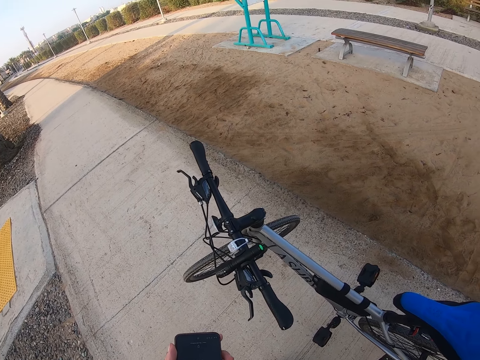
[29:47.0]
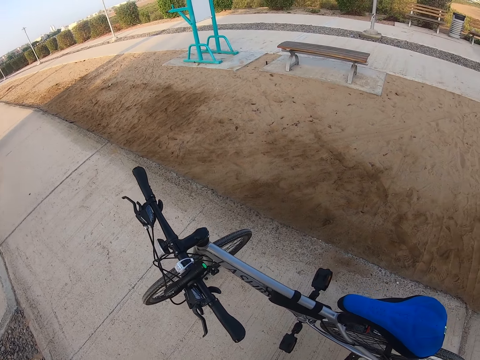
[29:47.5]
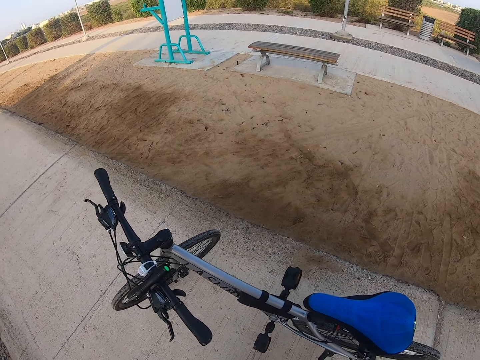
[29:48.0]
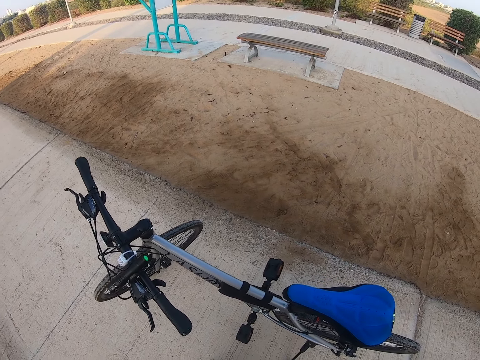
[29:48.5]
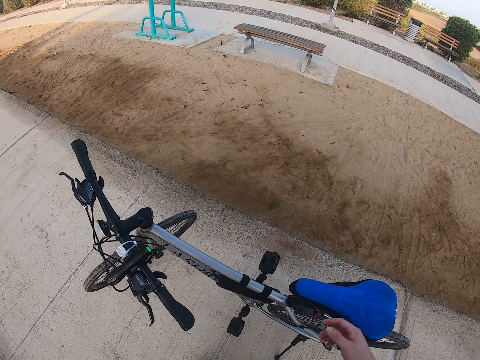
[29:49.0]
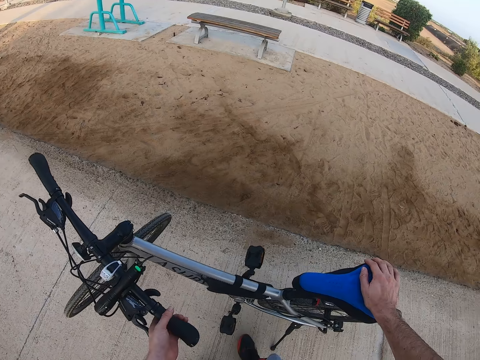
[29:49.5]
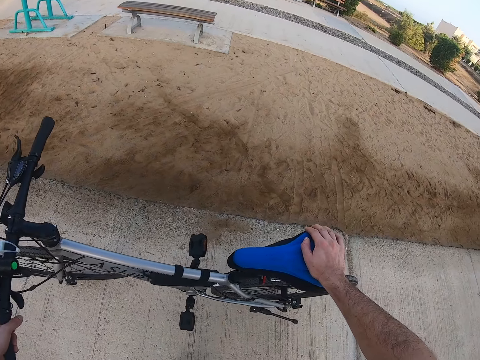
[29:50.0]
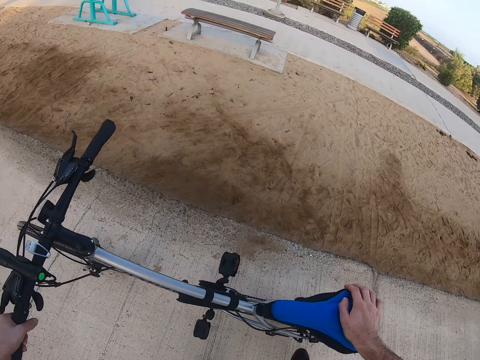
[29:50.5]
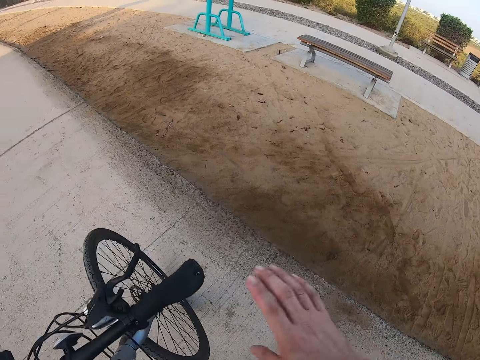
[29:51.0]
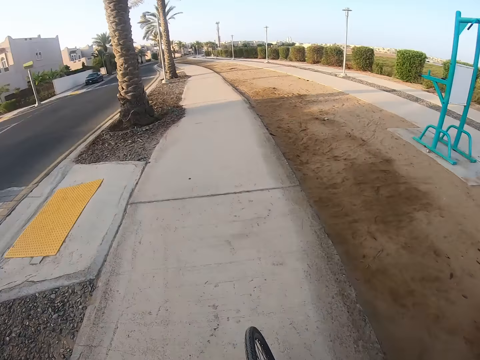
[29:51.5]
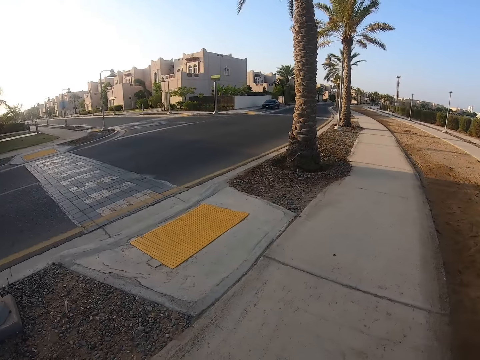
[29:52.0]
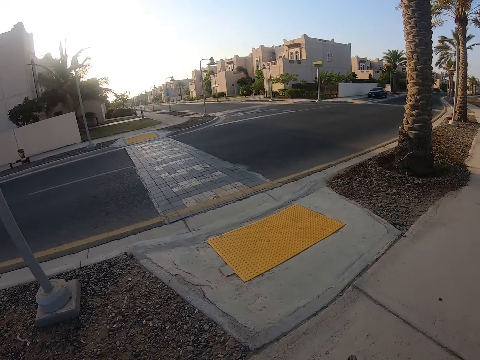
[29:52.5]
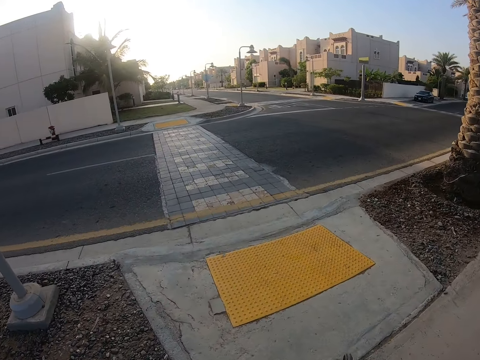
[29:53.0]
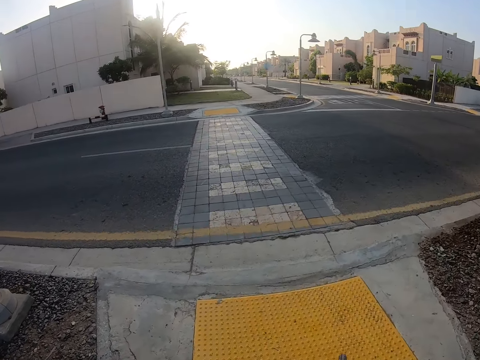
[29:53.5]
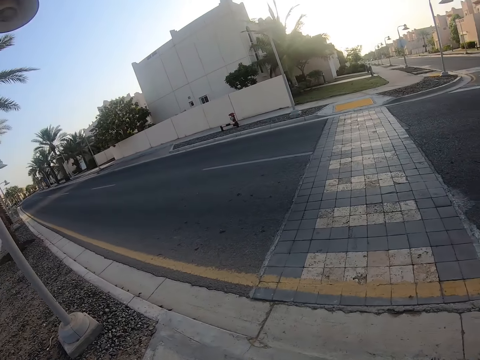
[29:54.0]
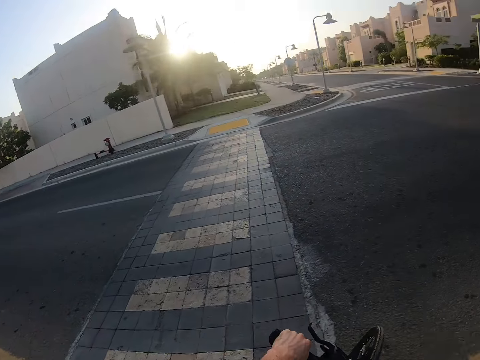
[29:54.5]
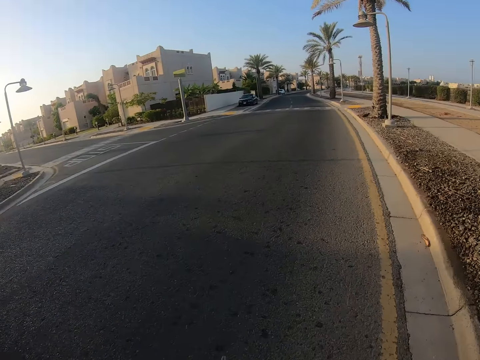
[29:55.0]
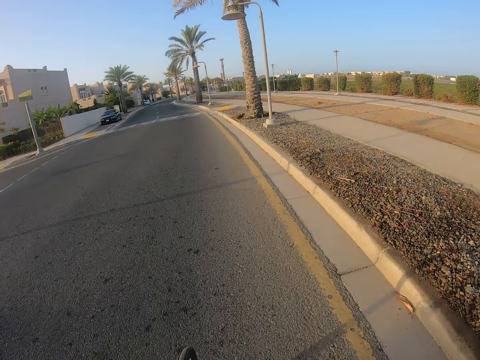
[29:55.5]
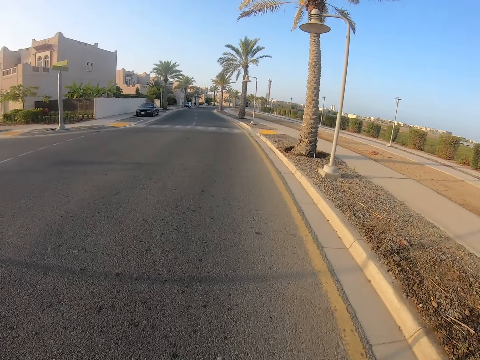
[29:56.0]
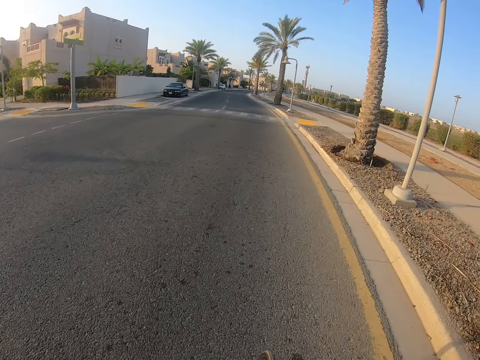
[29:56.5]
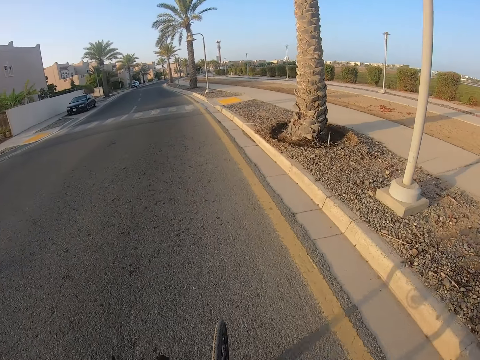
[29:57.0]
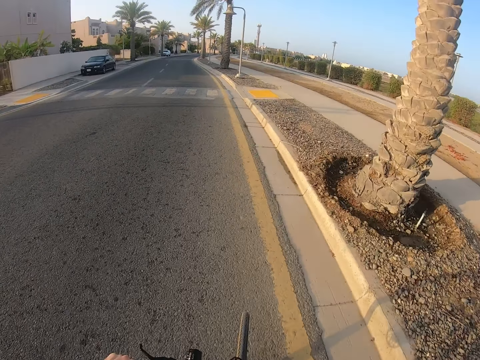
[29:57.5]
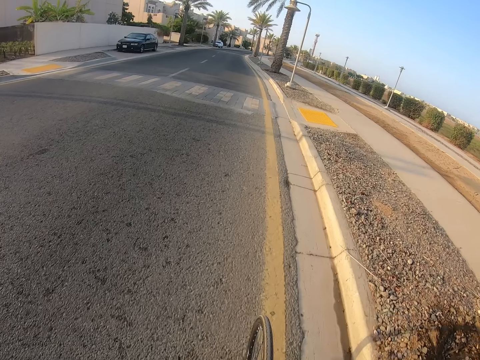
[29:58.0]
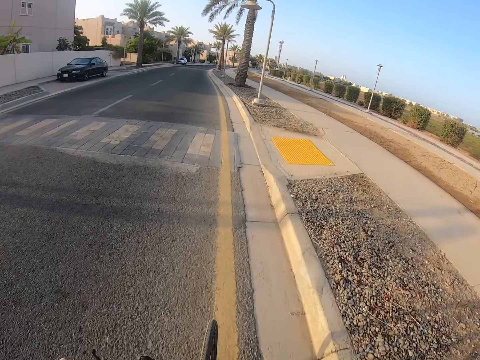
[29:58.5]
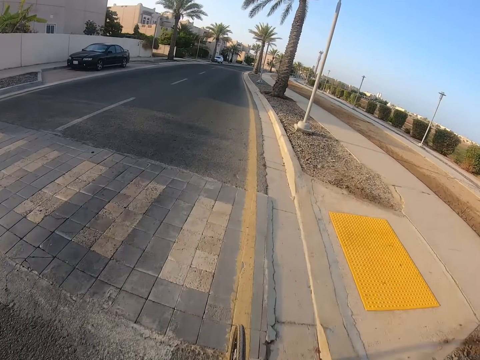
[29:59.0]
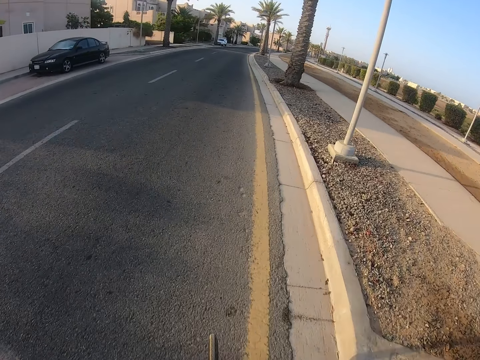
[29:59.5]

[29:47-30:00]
The camera wearer looks at the bicycle. They take the bicycle, hold the bicycle, and jump on the bicycle. They ride the bicycle.

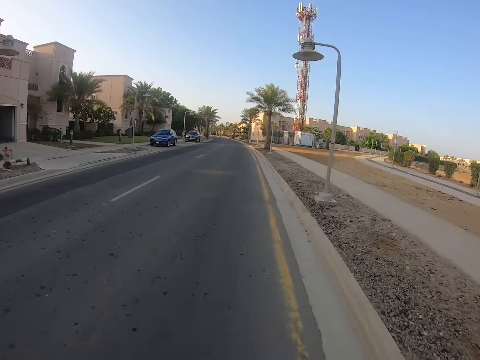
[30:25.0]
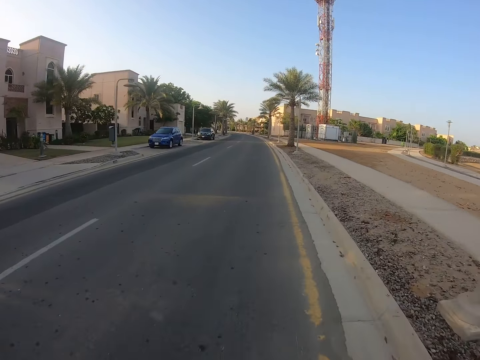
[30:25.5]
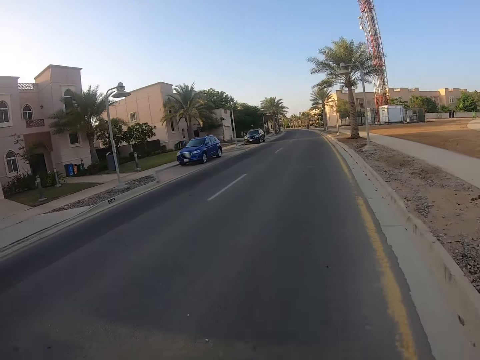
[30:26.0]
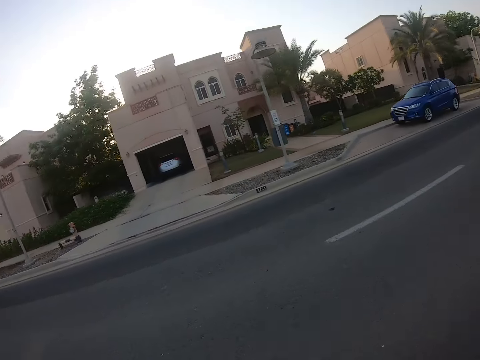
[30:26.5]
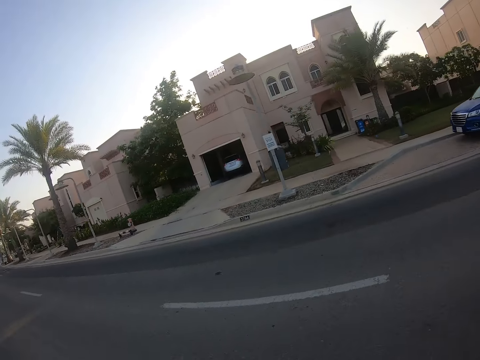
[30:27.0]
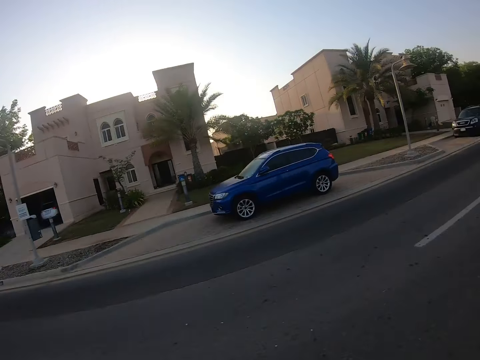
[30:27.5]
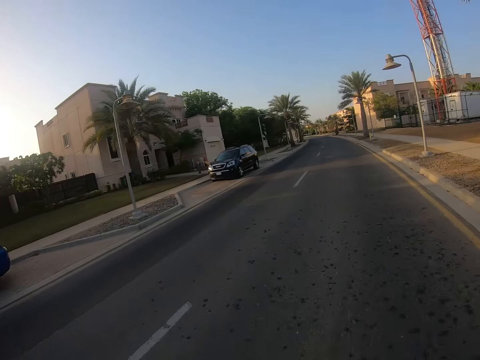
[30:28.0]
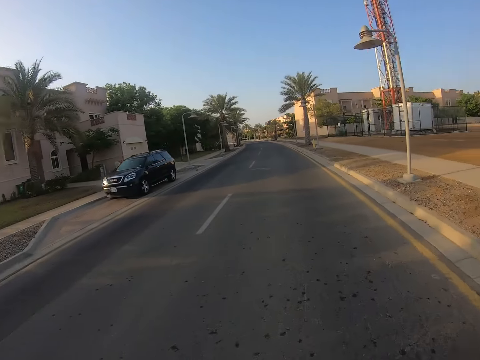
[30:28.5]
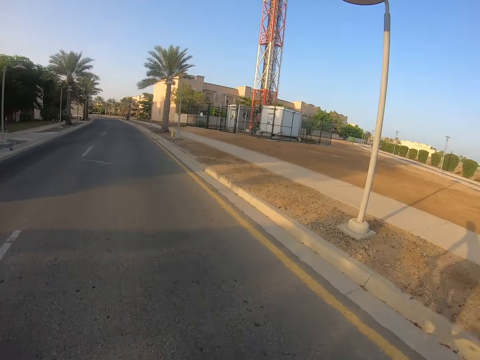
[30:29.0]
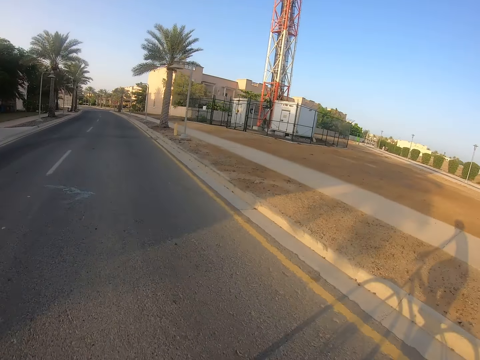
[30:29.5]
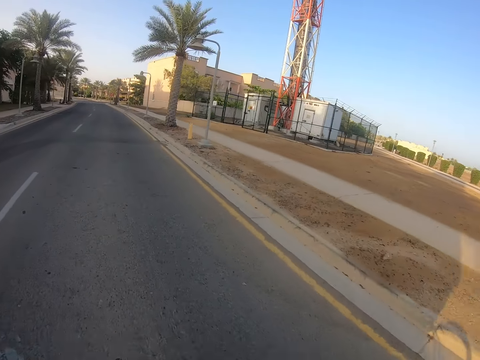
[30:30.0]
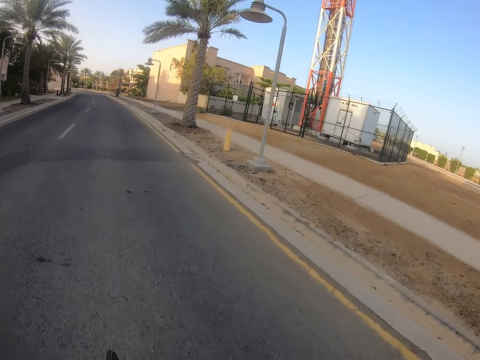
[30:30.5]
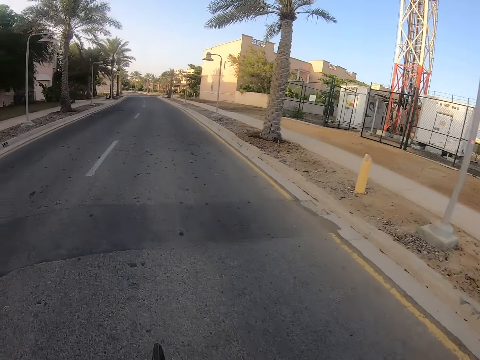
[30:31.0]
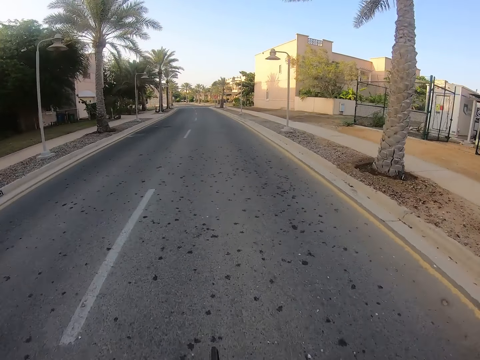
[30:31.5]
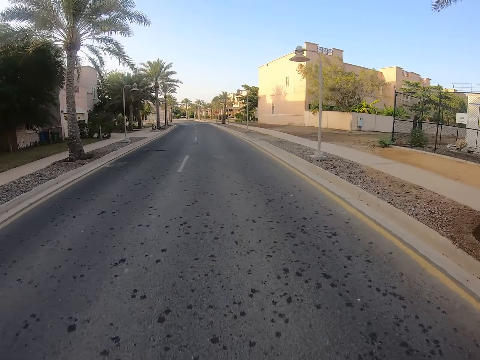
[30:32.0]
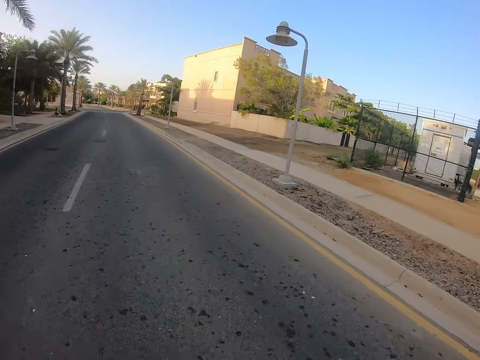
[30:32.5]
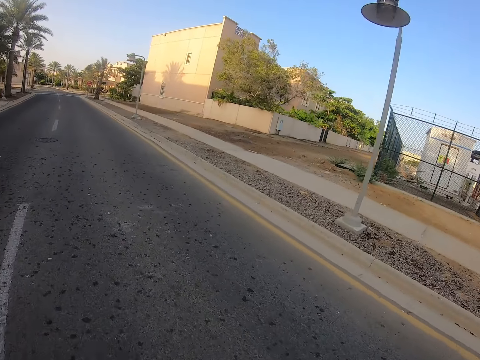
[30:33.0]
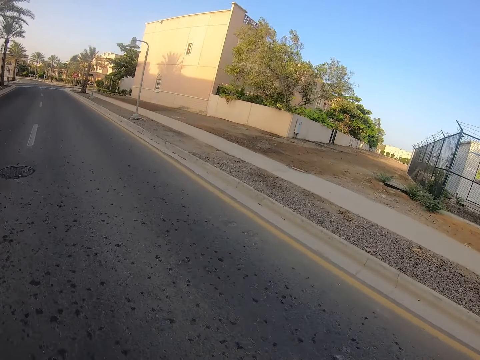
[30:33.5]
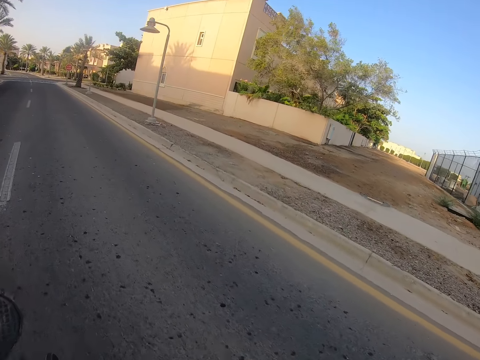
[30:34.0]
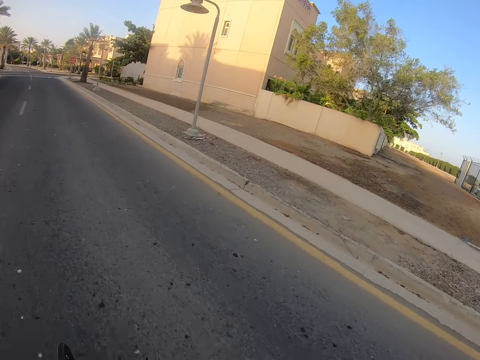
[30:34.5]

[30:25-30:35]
The camera wearer looks at houses. They look at the road.
